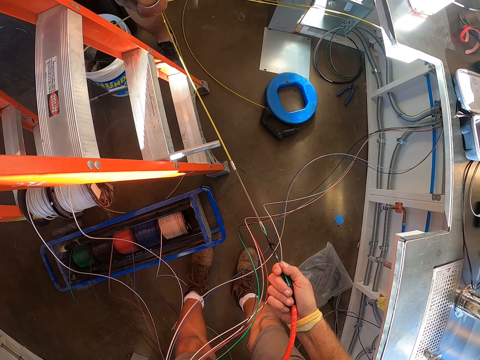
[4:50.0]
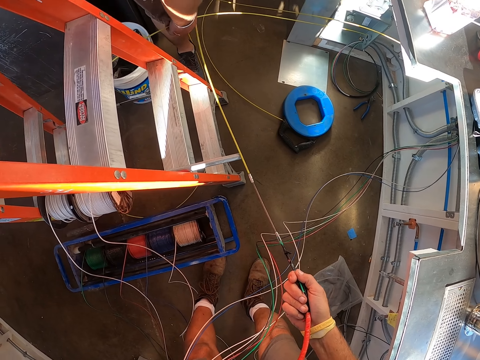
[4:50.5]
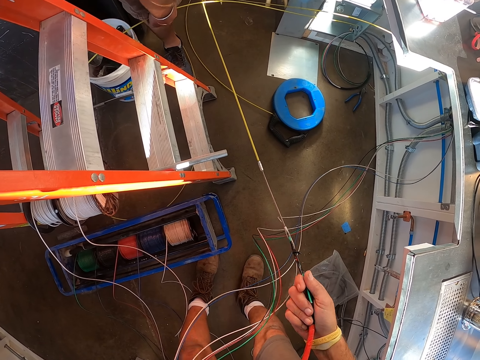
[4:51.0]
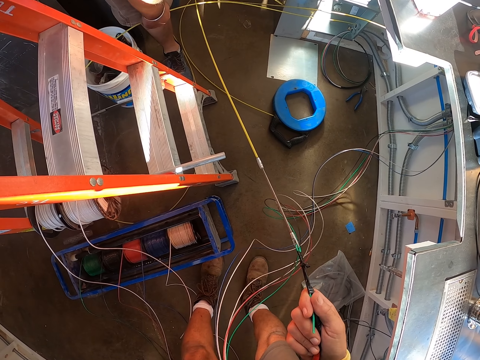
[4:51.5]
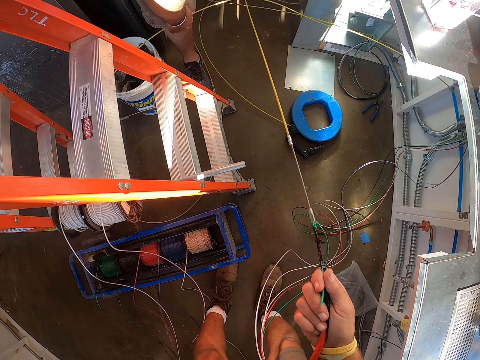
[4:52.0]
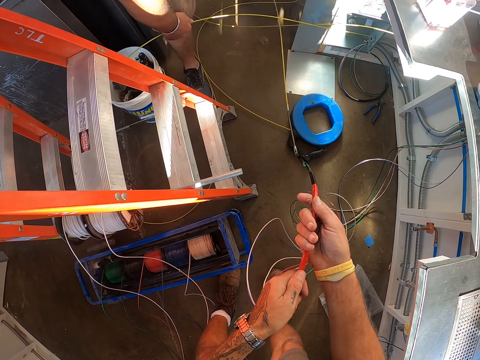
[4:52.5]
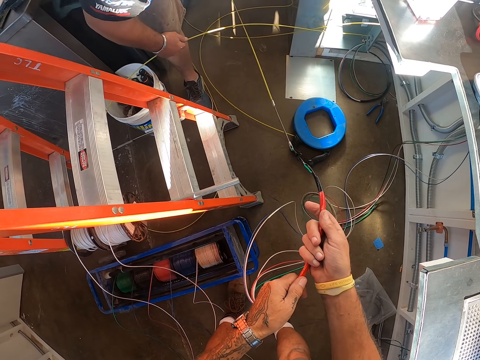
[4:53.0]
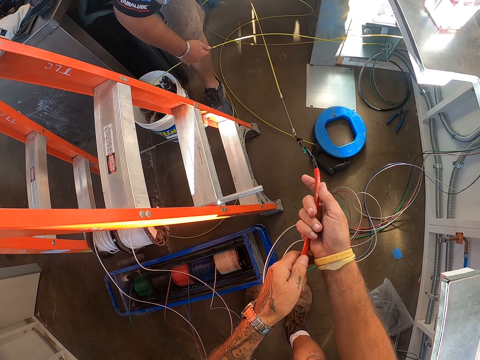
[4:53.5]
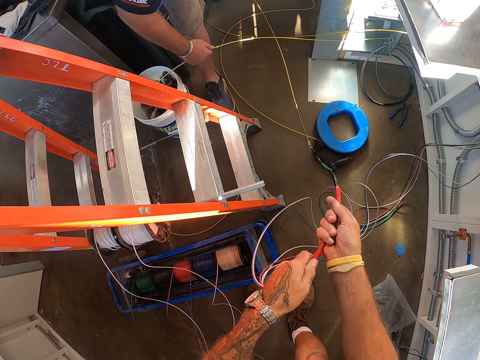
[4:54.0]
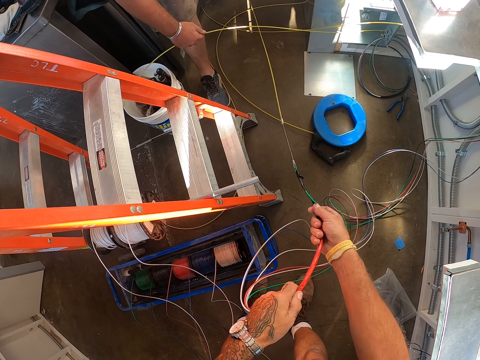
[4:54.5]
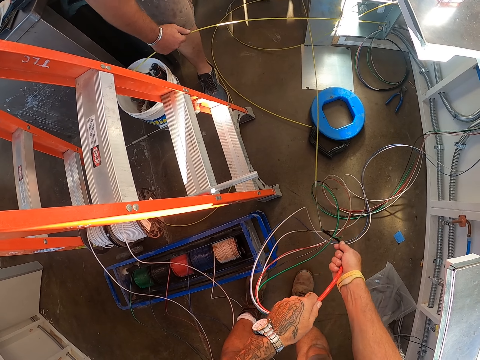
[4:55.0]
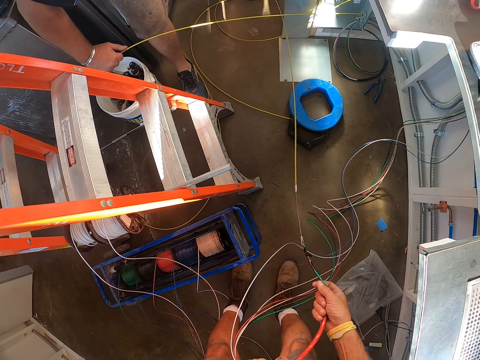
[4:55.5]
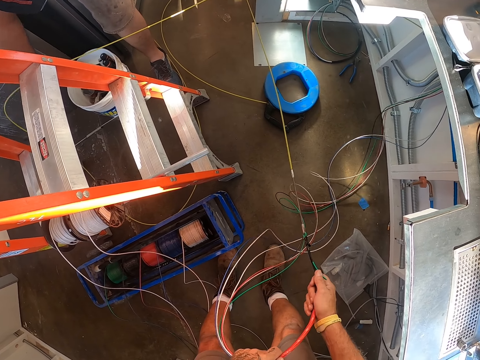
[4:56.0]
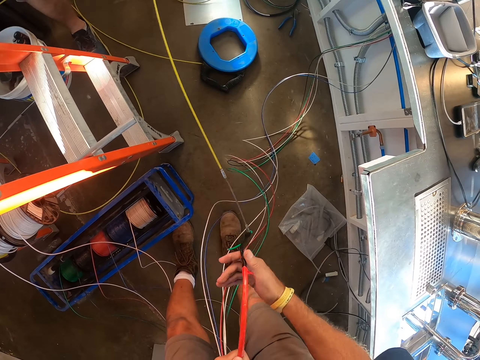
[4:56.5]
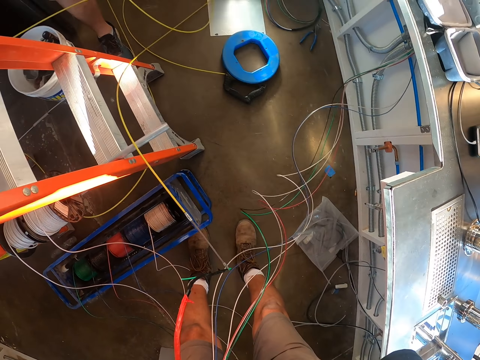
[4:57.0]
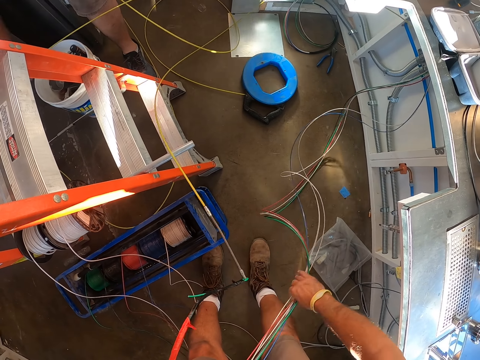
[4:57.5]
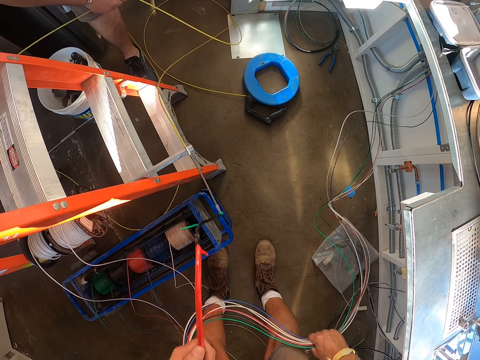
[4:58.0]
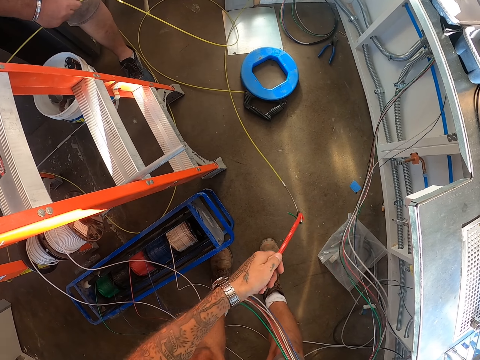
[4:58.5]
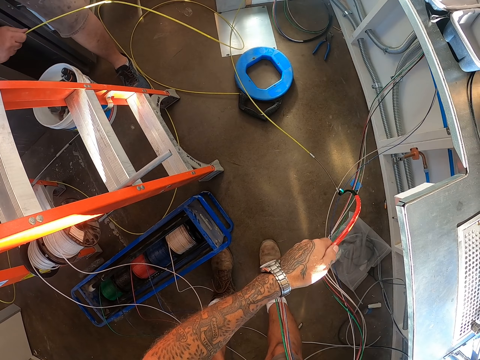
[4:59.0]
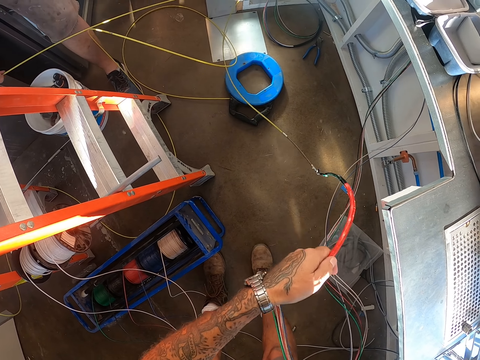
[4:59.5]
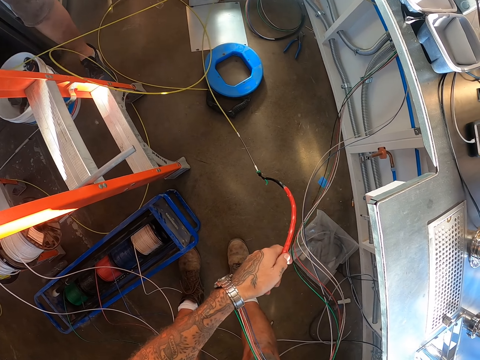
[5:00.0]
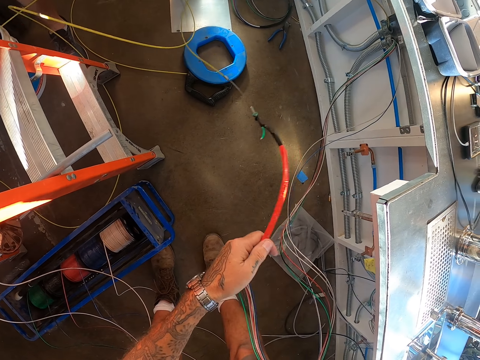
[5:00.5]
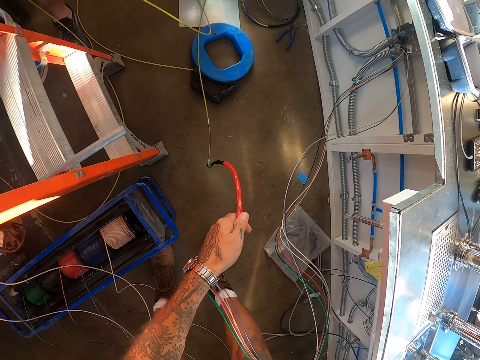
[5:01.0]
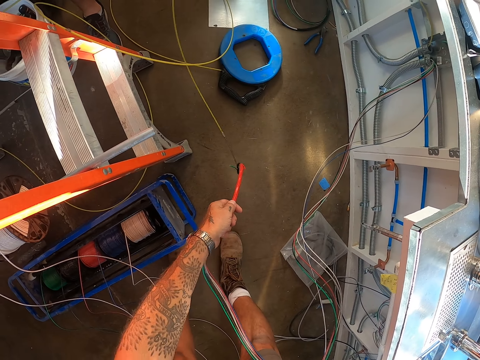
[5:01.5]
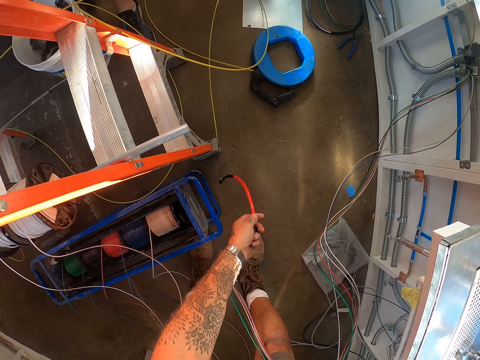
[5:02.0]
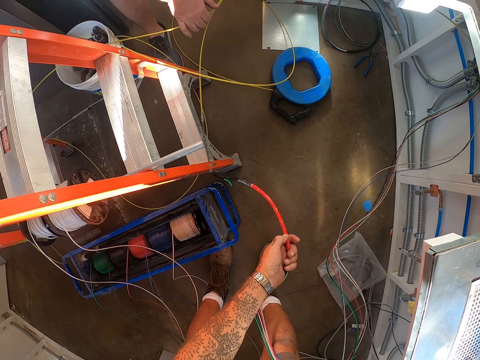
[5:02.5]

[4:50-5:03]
A man pulls the cable.

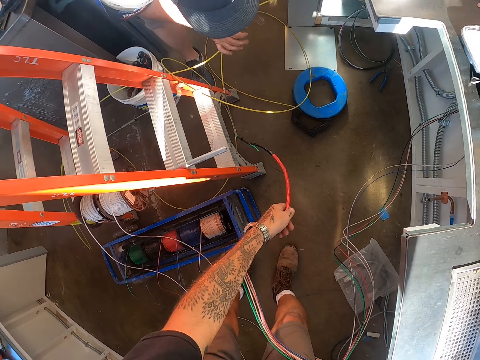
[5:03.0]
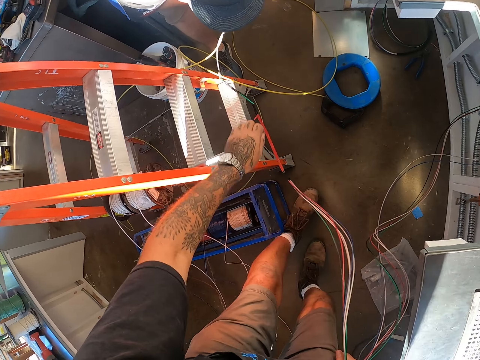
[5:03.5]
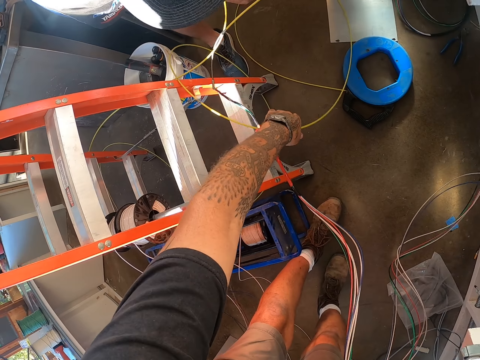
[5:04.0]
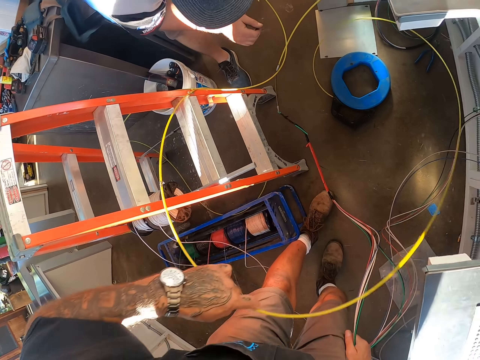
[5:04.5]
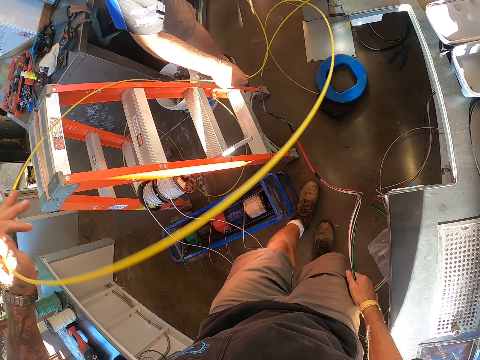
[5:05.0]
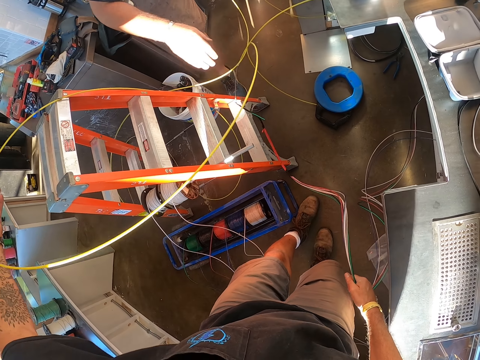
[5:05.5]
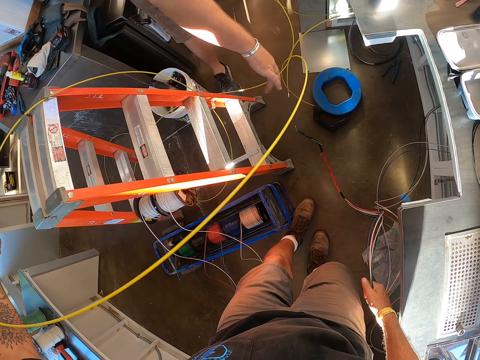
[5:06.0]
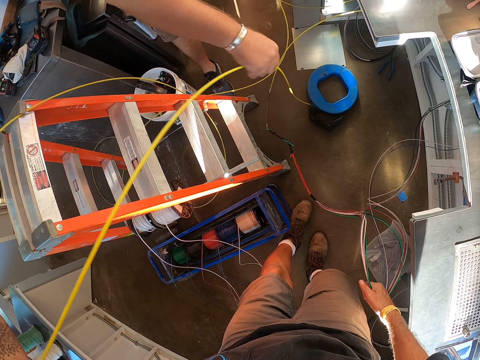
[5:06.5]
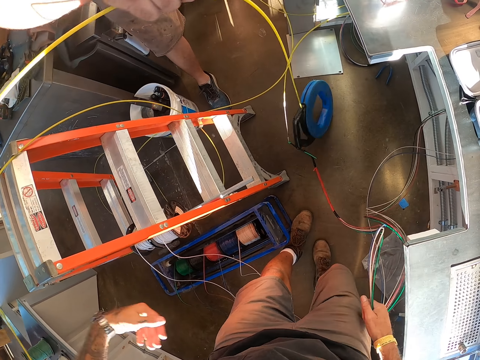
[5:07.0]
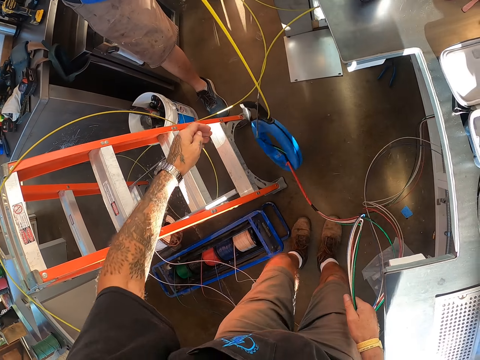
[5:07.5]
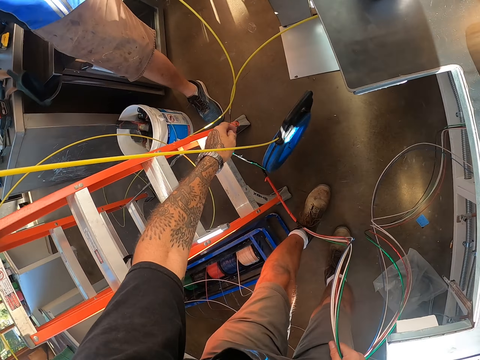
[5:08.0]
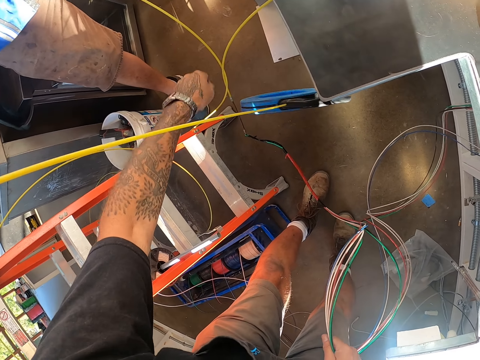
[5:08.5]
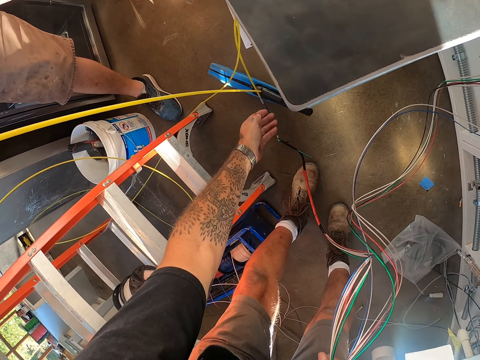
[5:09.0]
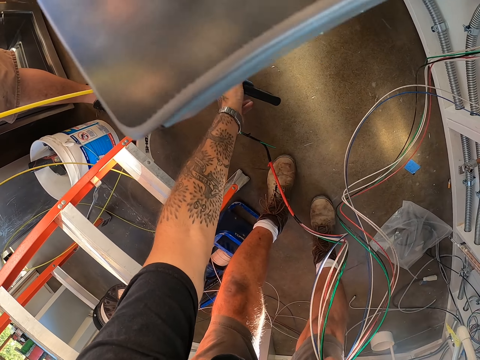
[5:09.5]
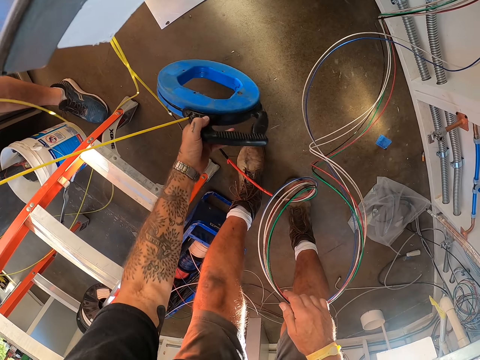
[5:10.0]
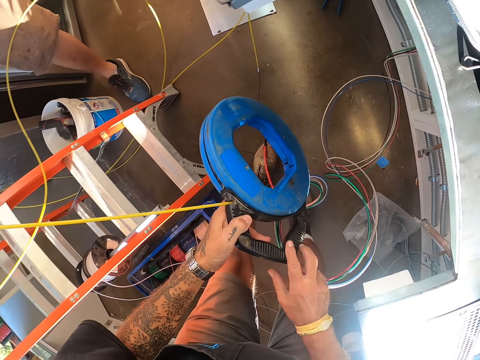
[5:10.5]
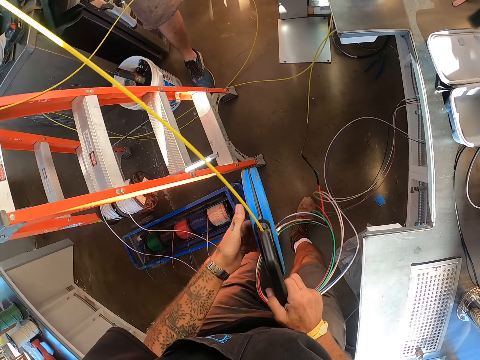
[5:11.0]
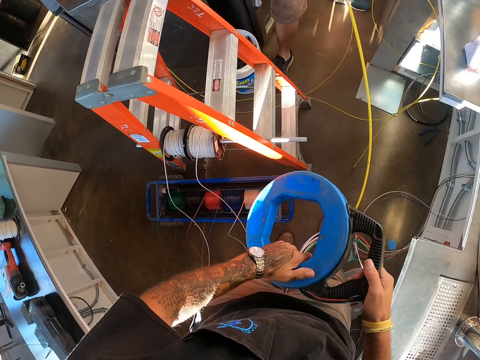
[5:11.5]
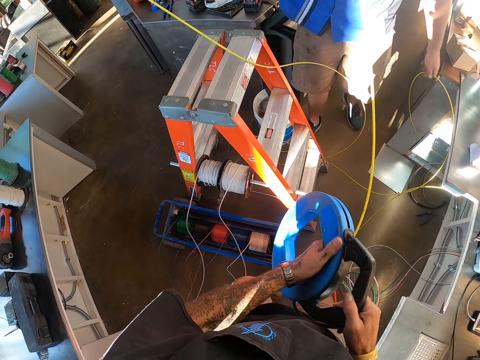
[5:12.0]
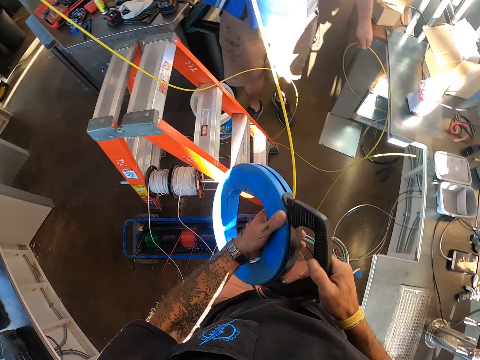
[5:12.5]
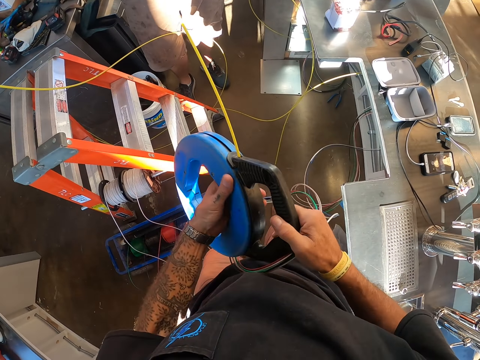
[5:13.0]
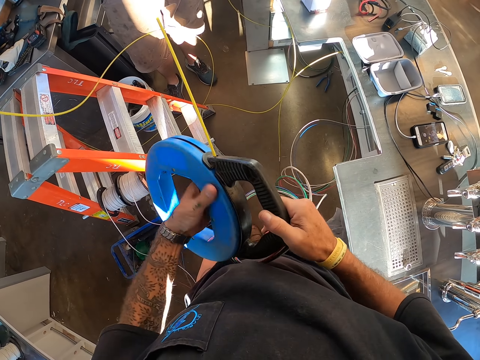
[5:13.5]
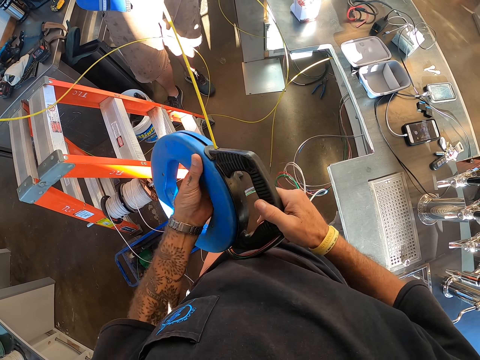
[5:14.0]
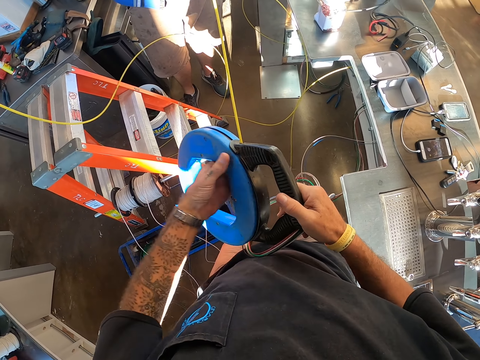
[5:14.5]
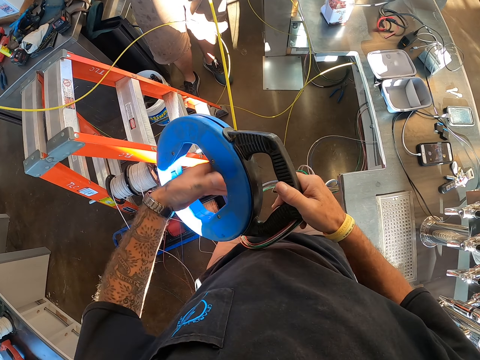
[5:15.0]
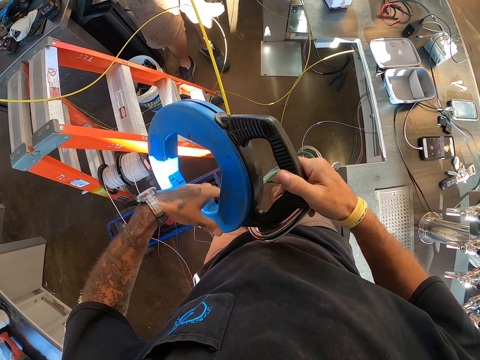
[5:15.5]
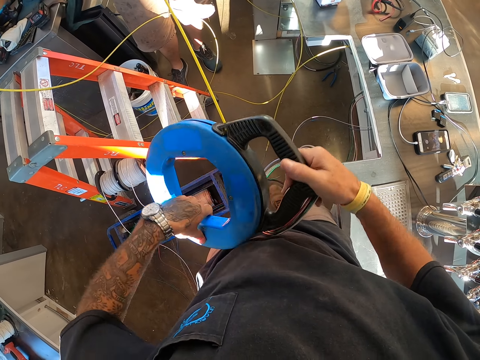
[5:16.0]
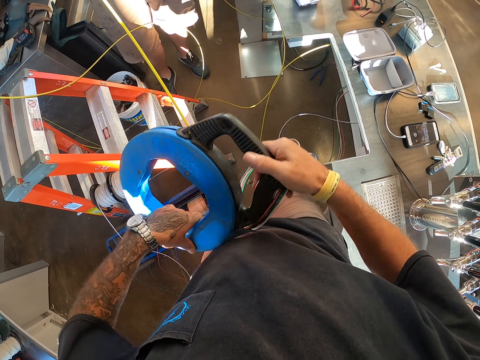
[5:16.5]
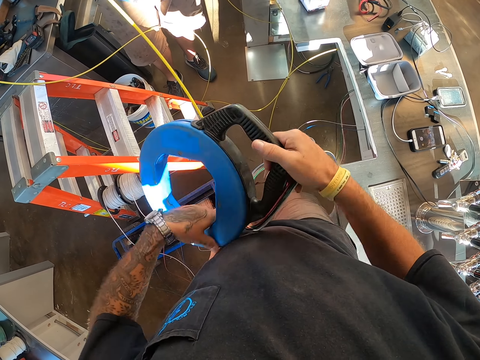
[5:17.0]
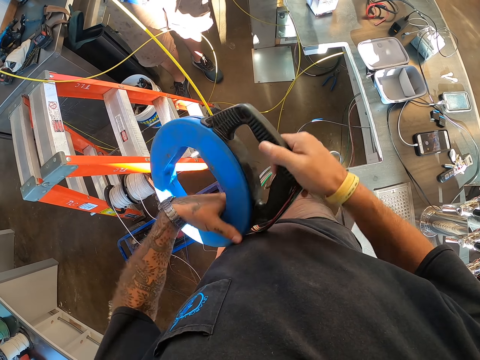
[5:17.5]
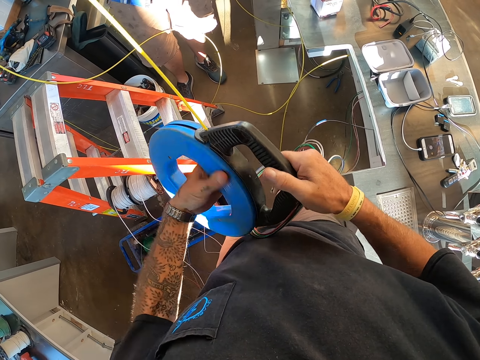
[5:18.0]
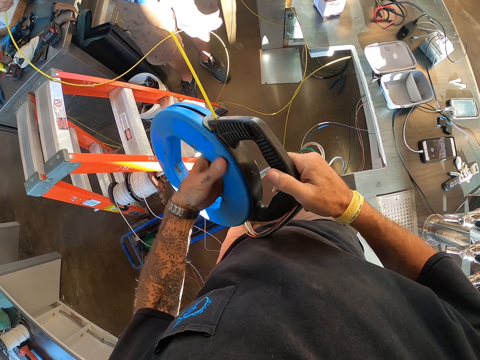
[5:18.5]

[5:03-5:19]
The camera wearer pulls another wire. A man lifts a wire. The man stands beside the ladder. The camera wearer holds the cable holder. They pick up a plastic item. They rotate the cable holder. They roll out a cable.
